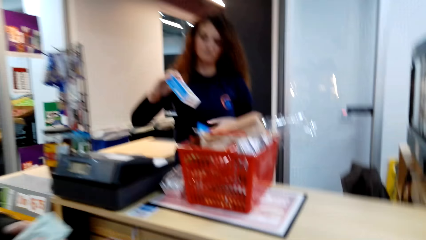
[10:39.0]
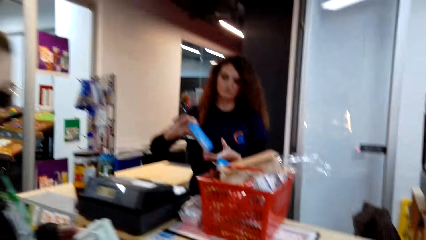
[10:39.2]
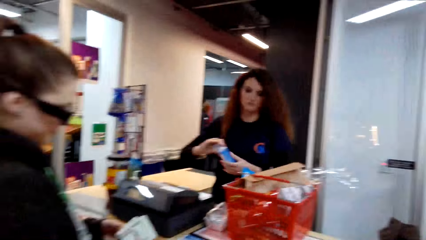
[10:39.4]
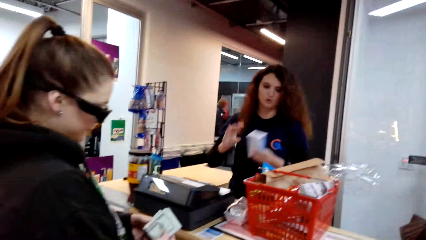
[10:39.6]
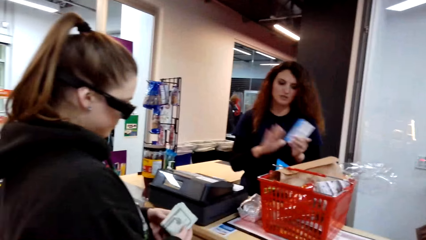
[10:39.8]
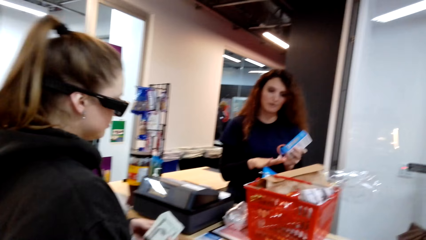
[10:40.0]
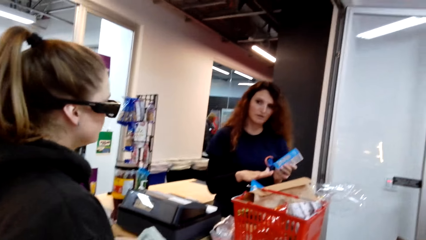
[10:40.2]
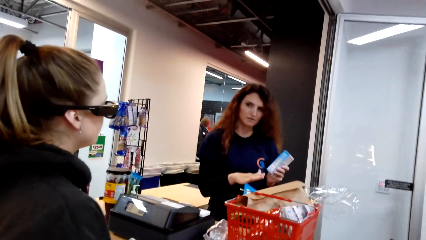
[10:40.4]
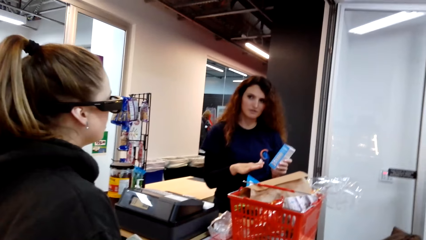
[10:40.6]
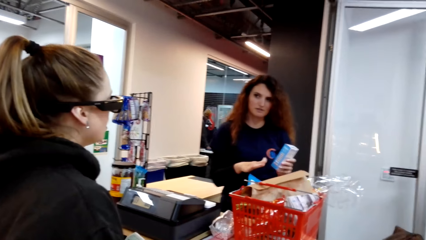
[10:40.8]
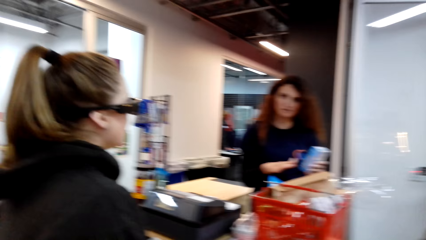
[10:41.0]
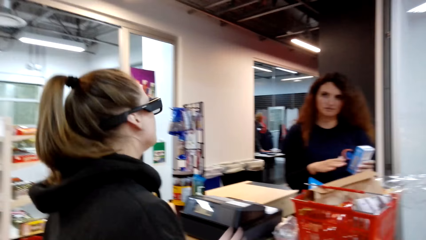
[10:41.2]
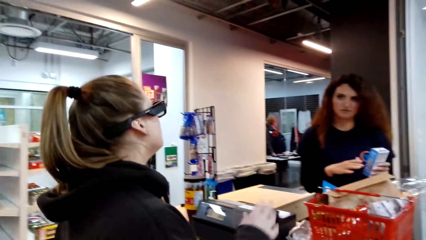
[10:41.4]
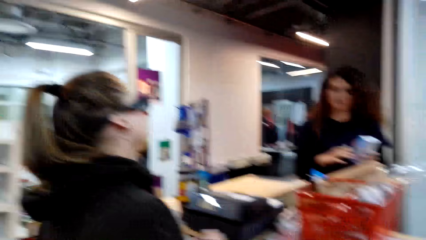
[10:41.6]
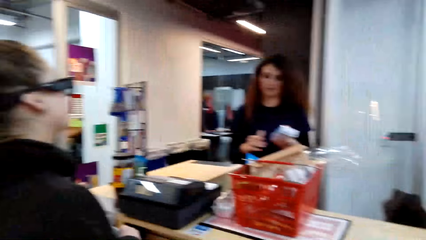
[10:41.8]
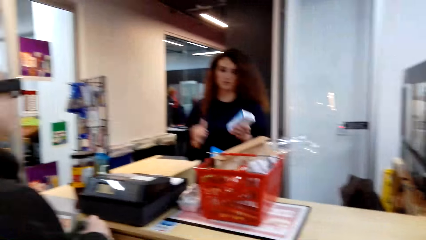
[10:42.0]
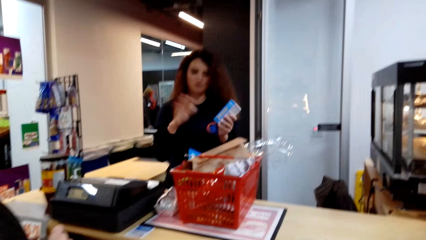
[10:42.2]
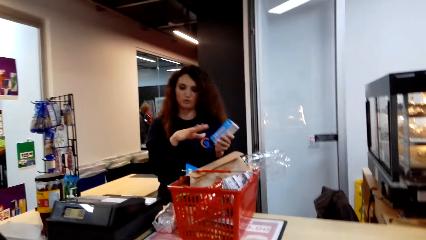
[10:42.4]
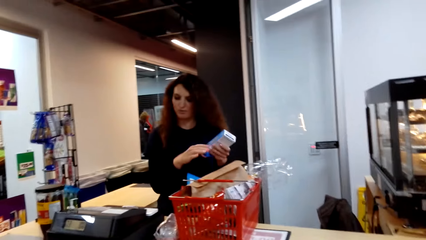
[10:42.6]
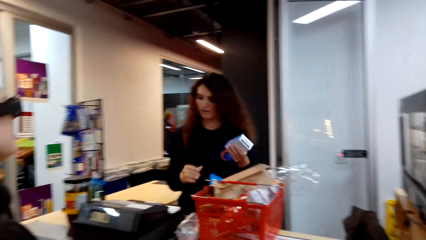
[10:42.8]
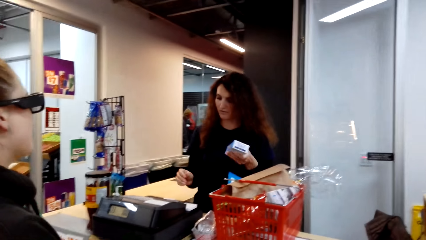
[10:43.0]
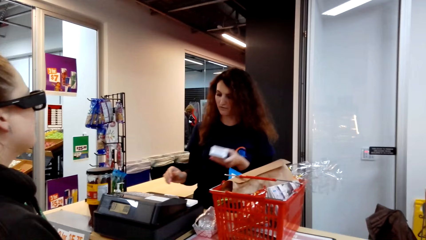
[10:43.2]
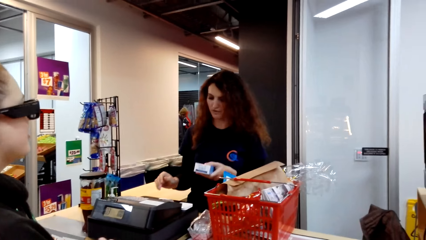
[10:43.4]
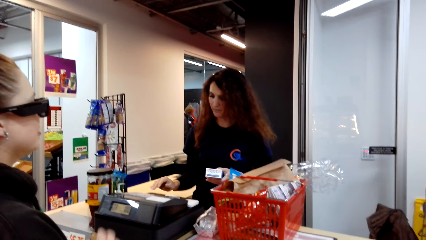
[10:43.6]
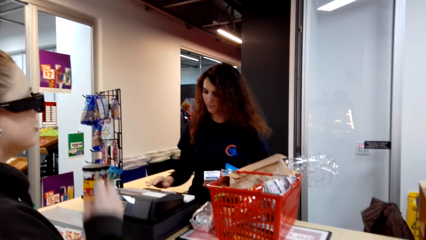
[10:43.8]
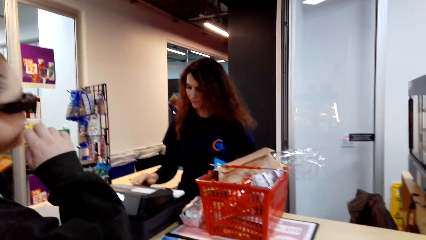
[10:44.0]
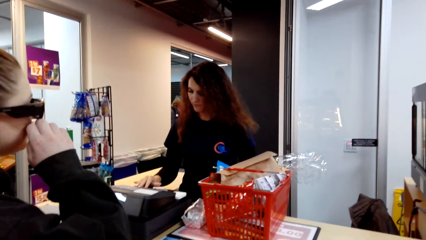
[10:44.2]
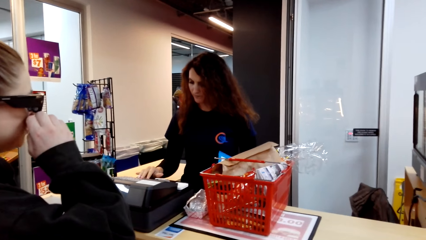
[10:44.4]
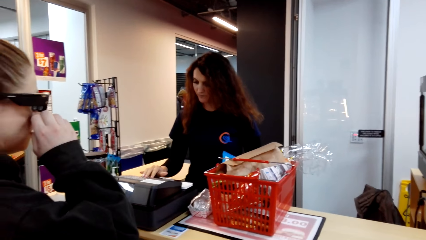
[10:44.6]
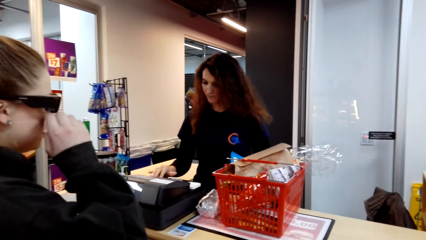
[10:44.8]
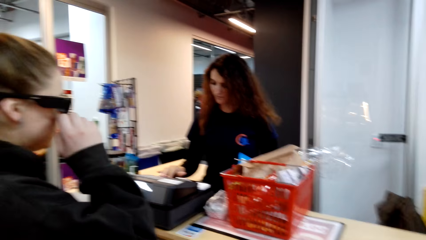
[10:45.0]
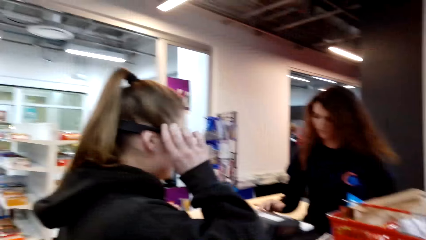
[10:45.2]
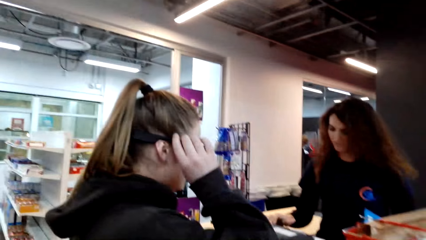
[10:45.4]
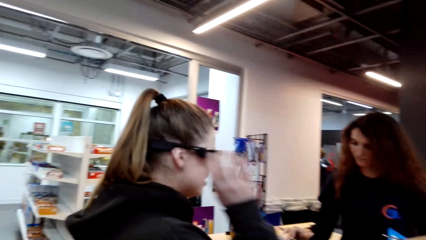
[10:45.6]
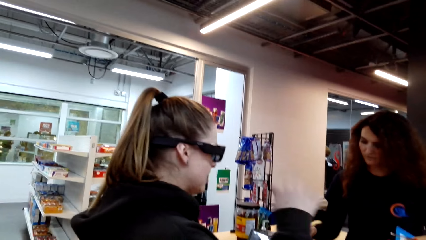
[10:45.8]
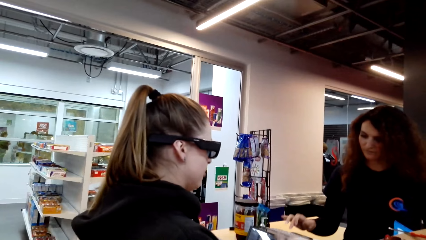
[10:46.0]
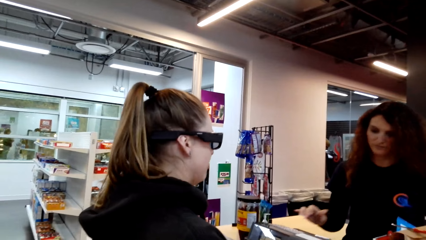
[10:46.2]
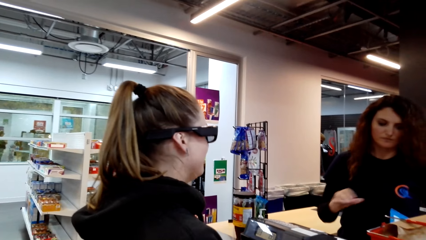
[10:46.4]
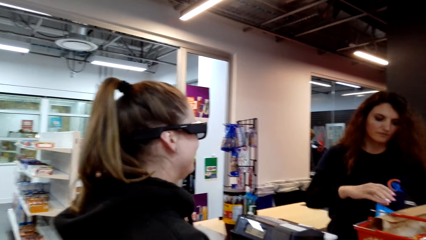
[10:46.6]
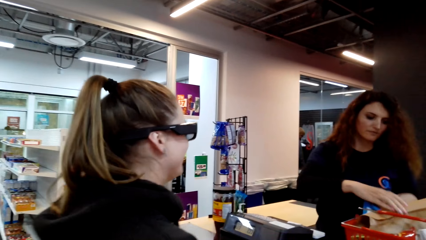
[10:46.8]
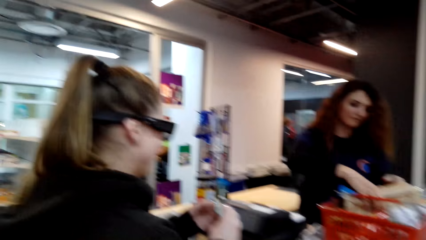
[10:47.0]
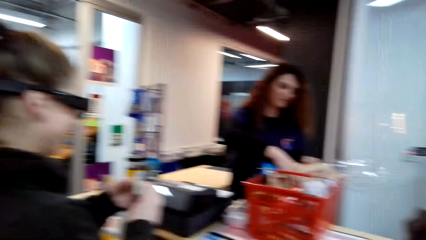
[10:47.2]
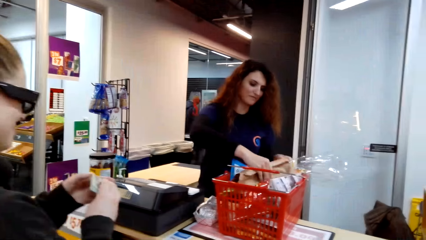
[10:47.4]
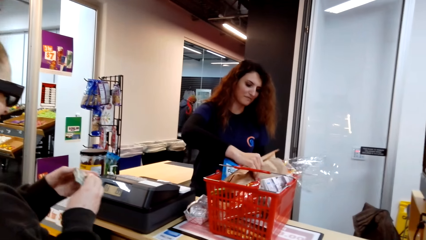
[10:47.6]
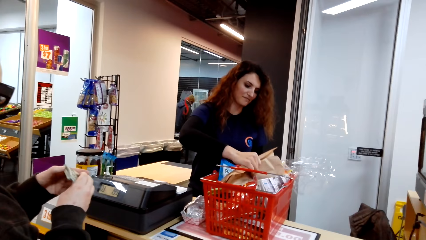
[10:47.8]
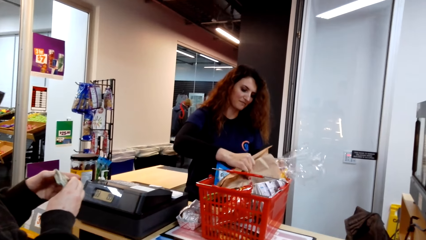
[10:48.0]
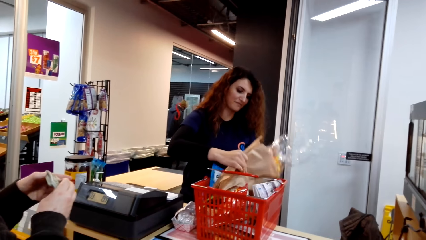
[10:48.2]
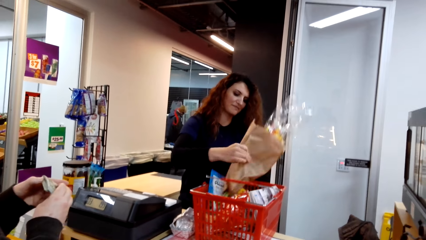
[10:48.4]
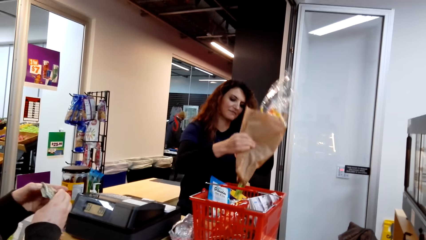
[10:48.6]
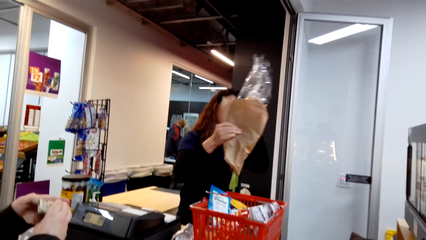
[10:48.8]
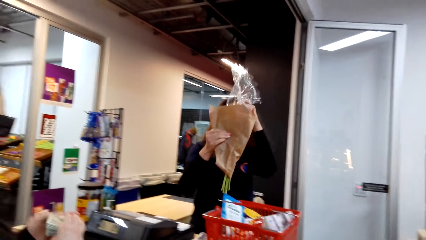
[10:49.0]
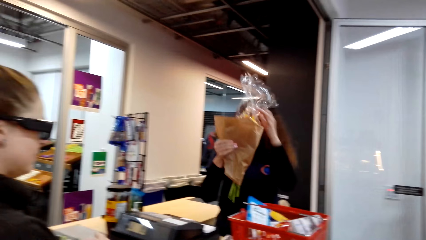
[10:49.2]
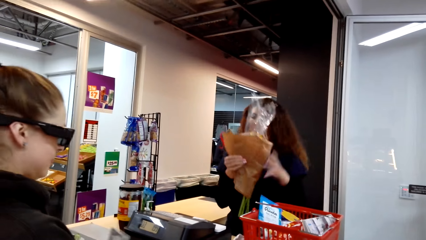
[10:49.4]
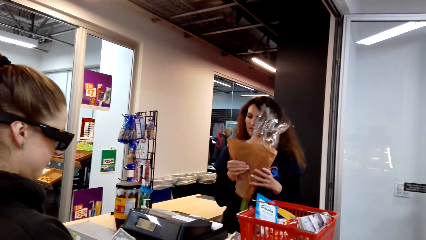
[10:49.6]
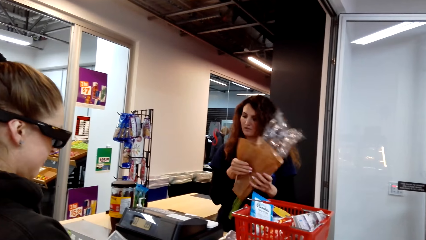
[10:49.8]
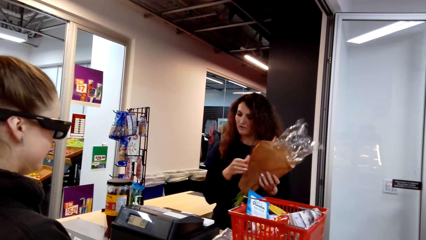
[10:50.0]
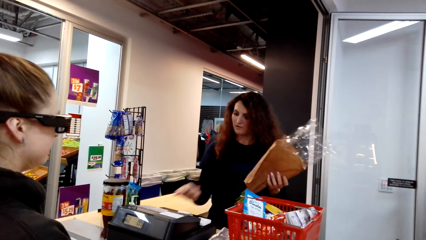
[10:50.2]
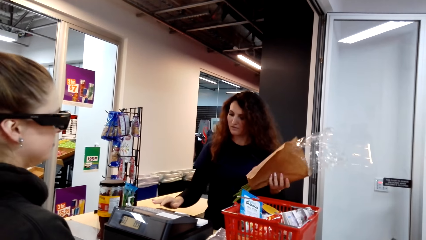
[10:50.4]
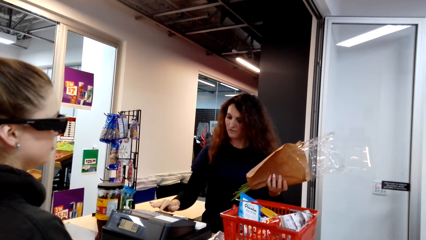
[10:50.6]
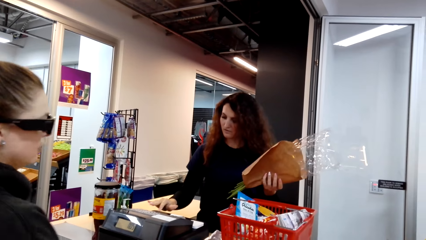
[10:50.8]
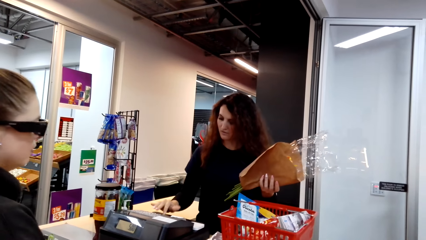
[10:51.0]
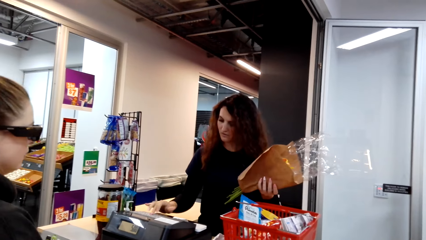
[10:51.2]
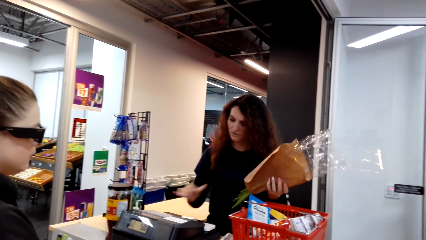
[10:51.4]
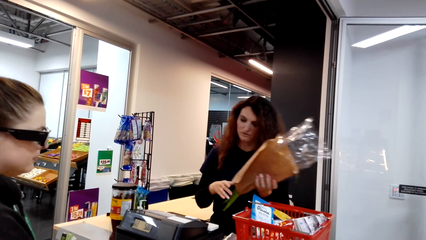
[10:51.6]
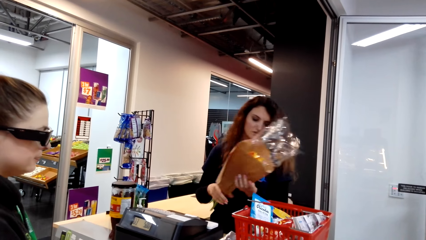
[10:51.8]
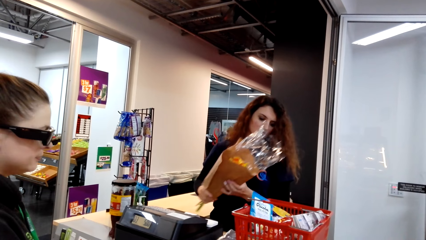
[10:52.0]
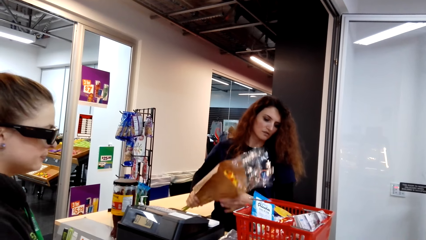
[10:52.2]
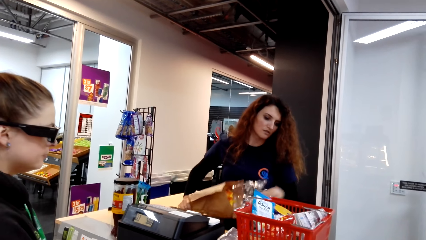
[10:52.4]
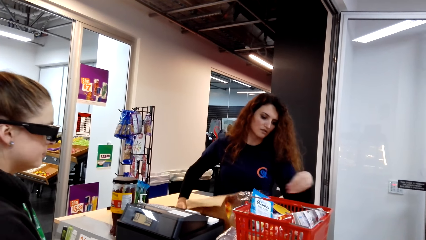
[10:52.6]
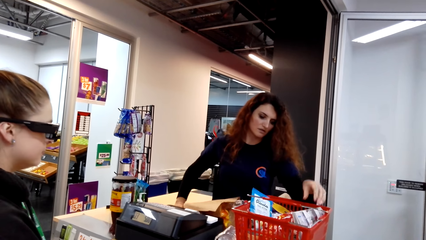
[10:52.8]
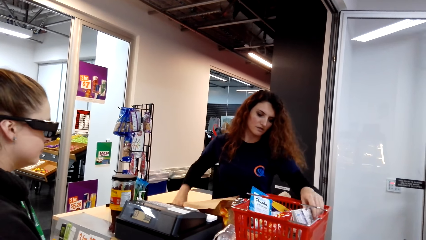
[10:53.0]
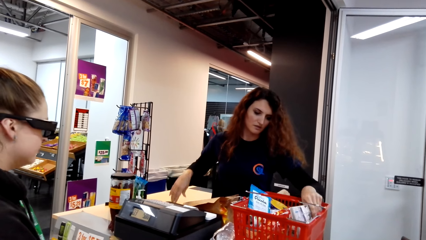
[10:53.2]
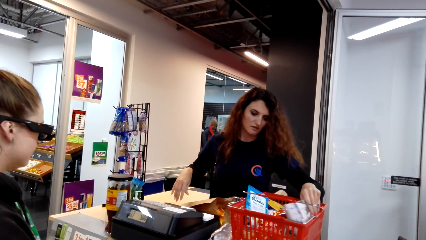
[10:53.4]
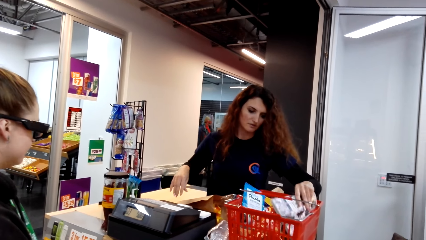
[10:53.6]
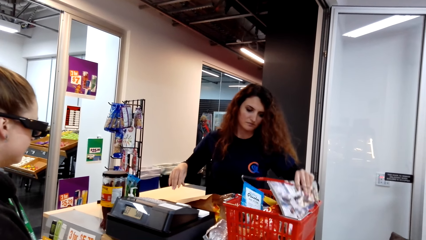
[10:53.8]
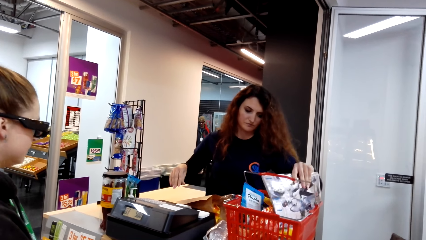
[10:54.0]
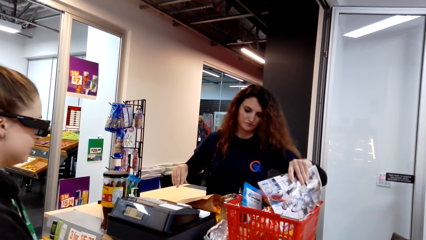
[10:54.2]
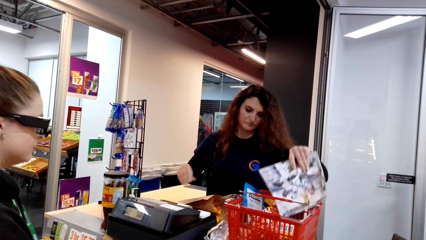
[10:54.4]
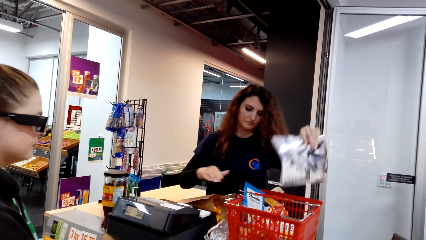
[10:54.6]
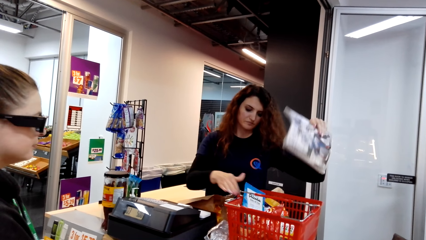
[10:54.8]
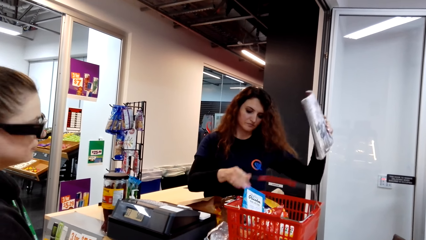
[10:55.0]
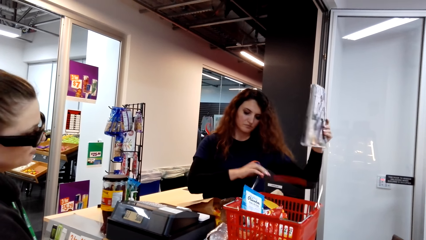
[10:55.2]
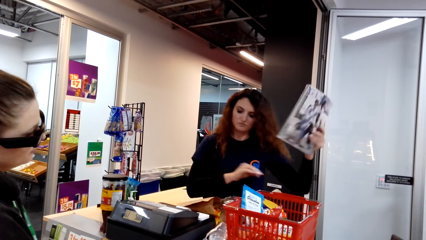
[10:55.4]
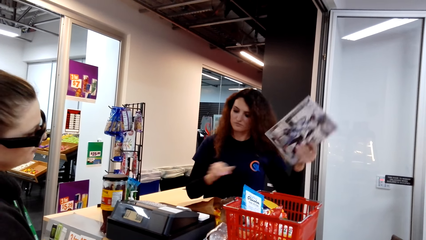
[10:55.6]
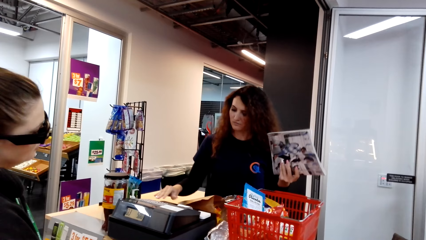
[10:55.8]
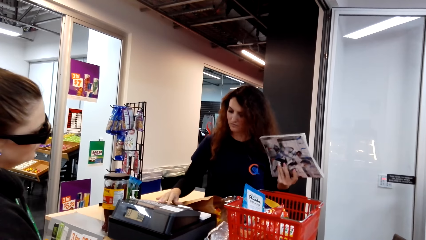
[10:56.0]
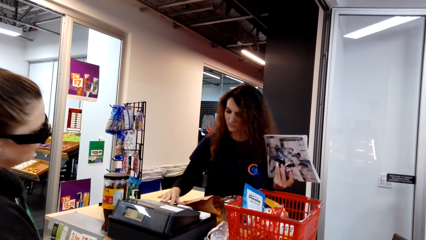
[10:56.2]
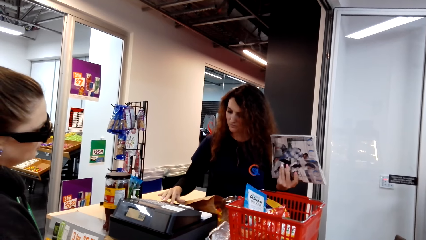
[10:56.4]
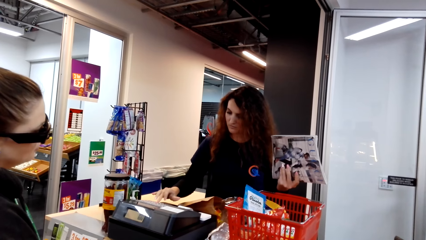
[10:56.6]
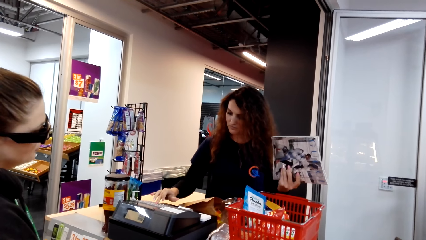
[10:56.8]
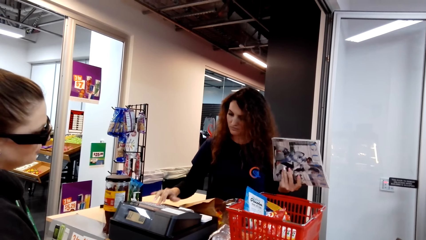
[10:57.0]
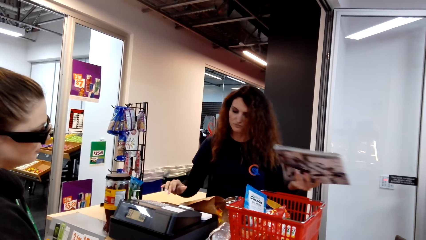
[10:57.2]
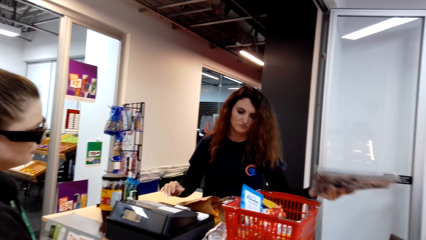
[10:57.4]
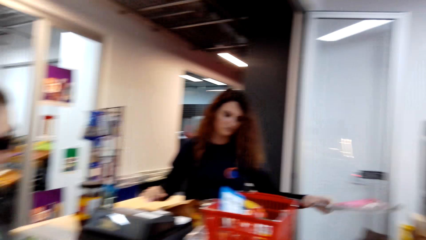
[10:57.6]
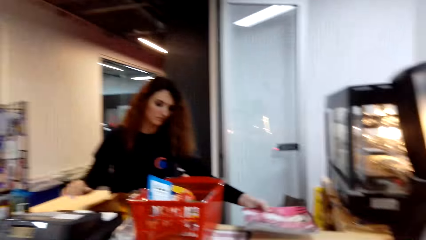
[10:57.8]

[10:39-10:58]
The camera wearer looks around. A woman touches the item. The woman converses with a person. The person sways a hand. The woman sways a hand. The person touches the face. The woman calculates the item costs on a cash register and scans the items. The person touches the sunglasses and sways a hand. The woman picks flowers in a cart. The woman converses with the person. The woman calculates the item cost on the cash register and scans the items. The woman puts a flower on the counter, picks a magazine in the cart, aligns handles on the cart, calculates the item costs on the cash register and scans the items.
